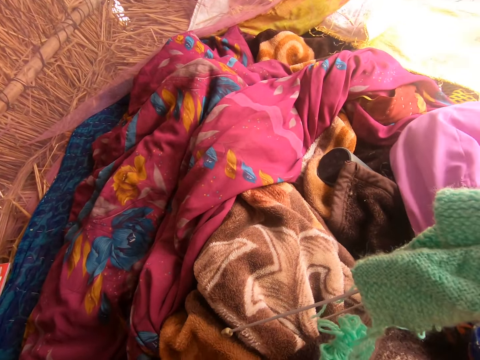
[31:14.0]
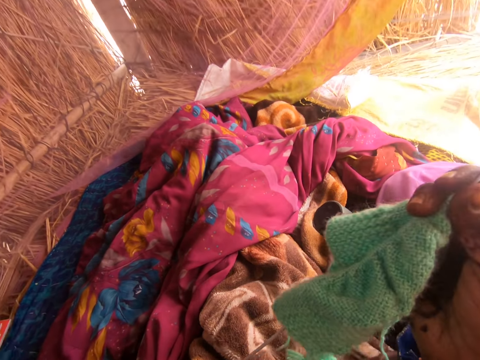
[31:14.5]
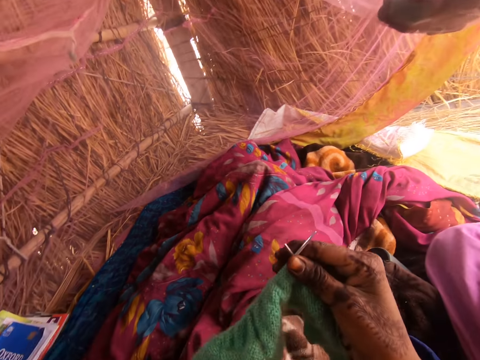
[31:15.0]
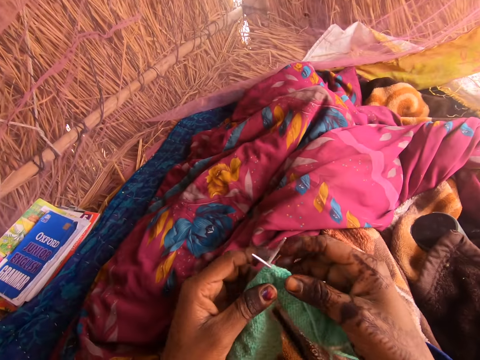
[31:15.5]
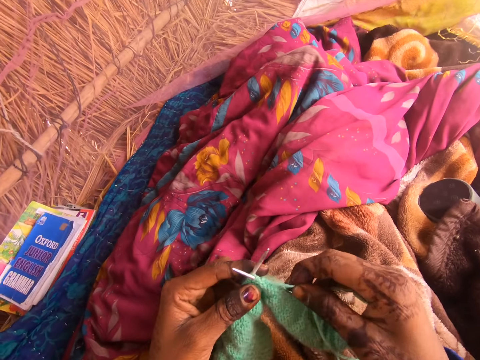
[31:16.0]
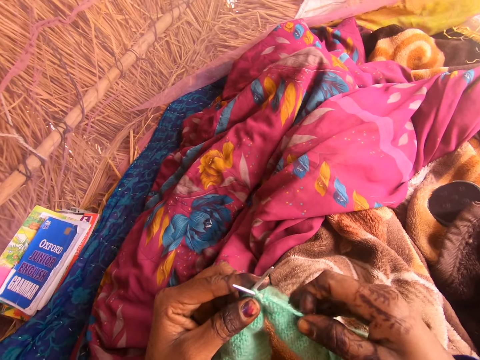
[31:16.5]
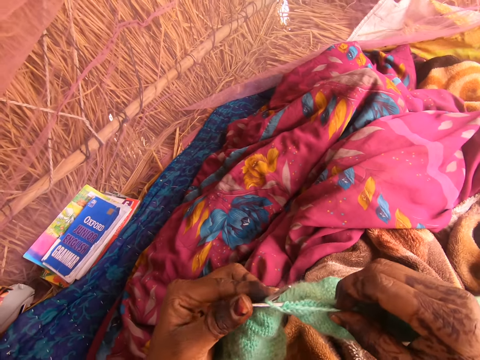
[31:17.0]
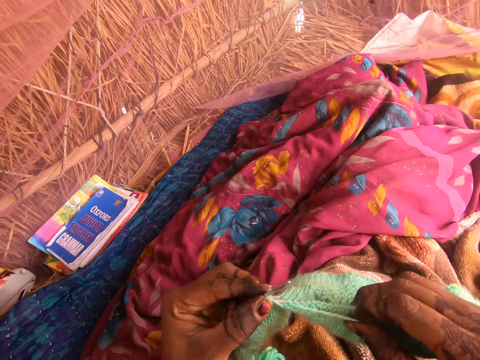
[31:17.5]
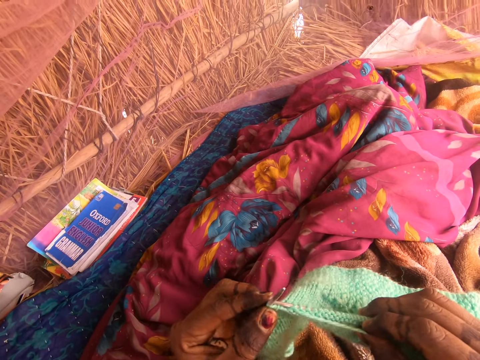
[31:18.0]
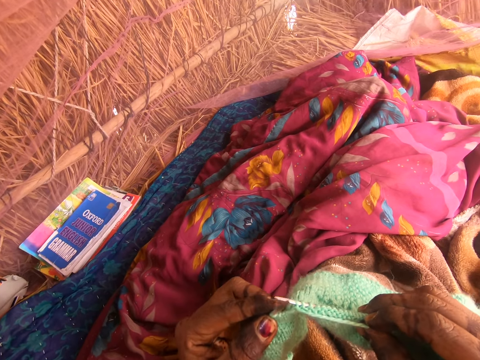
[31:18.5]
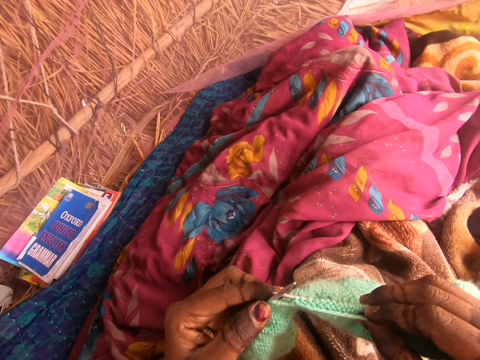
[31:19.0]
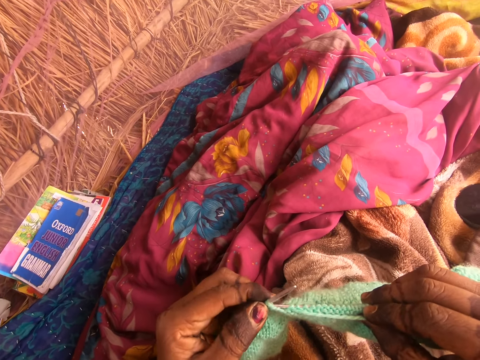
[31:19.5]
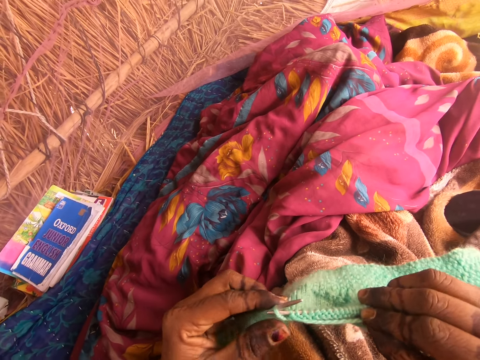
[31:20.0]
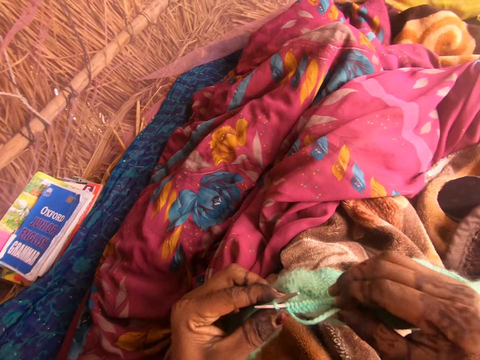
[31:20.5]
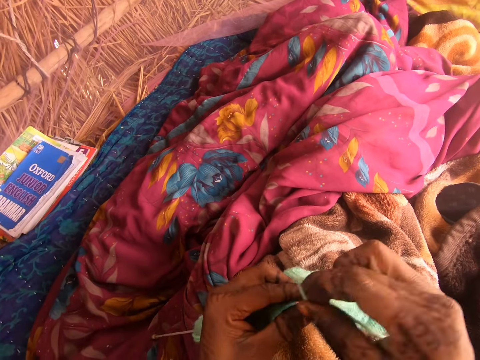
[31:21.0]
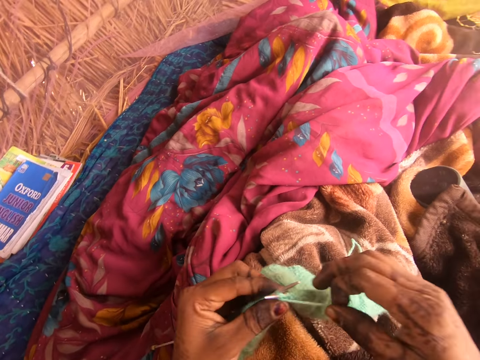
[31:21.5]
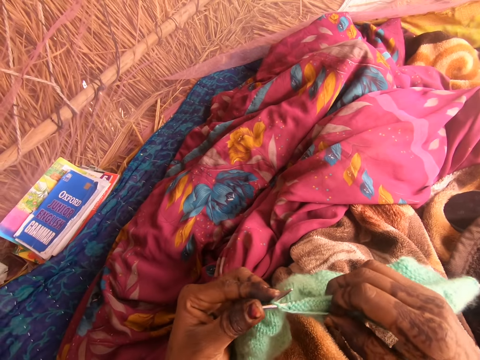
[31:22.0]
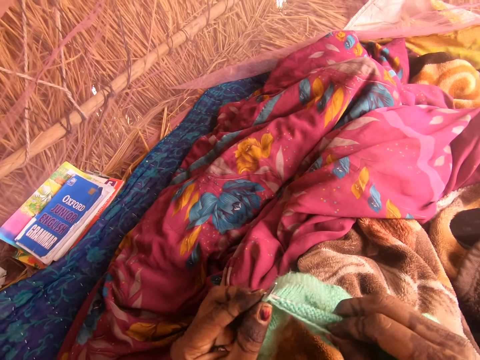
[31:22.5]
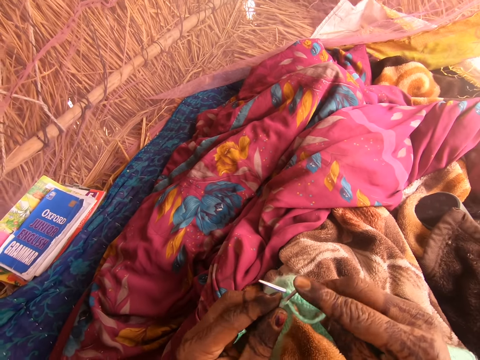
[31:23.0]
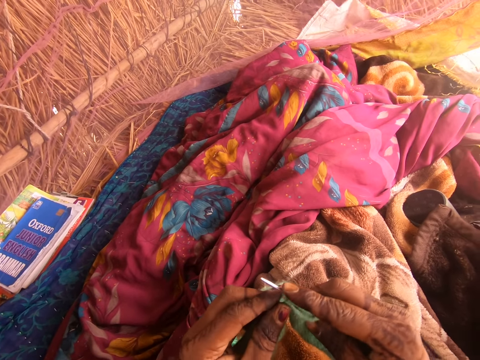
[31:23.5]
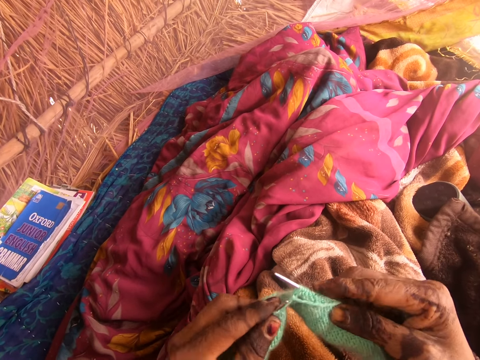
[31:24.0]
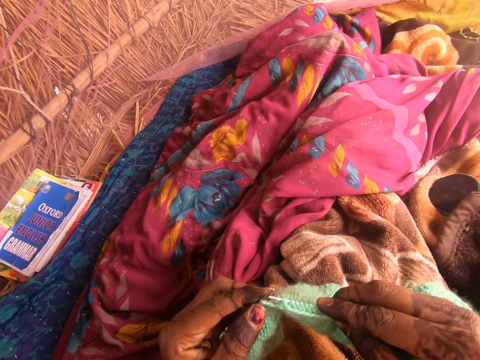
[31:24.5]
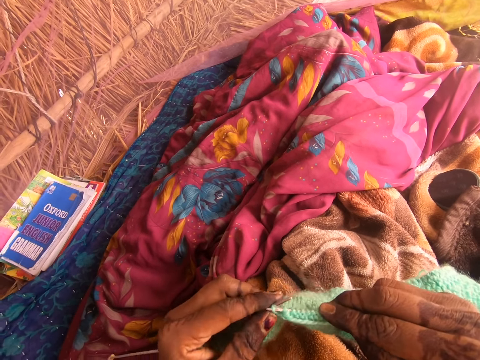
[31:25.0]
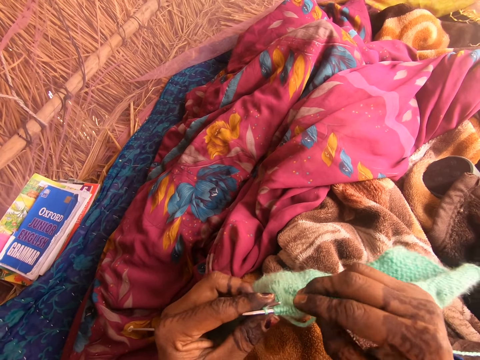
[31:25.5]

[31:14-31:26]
The camera wearer knits the fabric with the knitting needle.

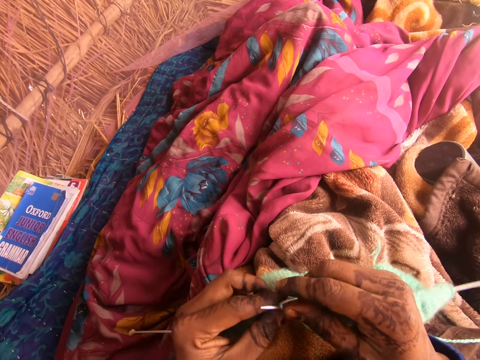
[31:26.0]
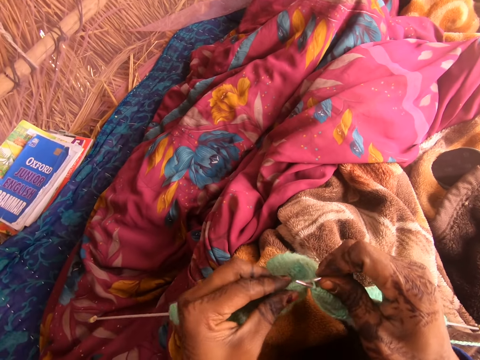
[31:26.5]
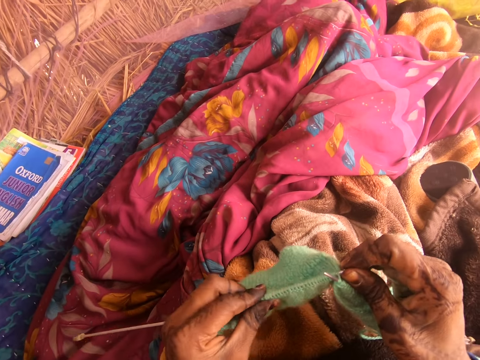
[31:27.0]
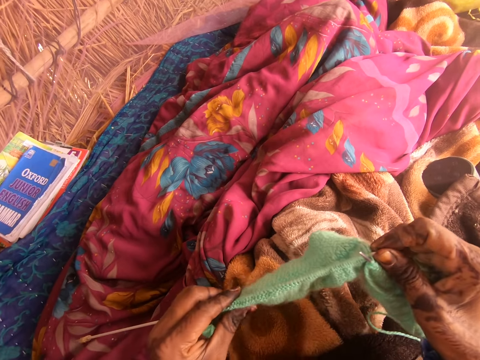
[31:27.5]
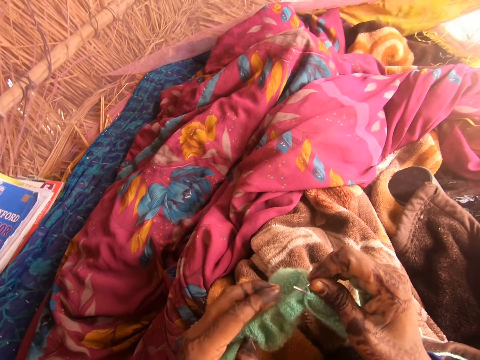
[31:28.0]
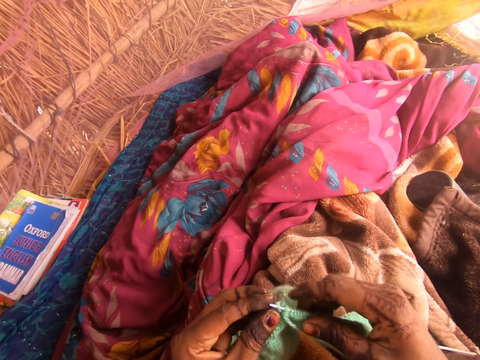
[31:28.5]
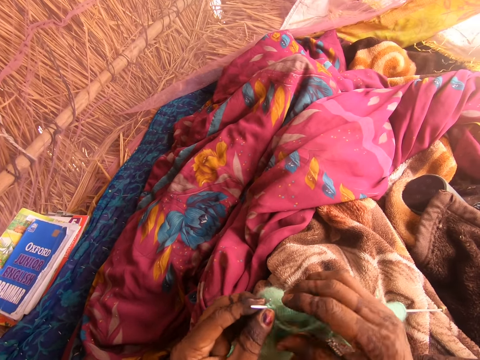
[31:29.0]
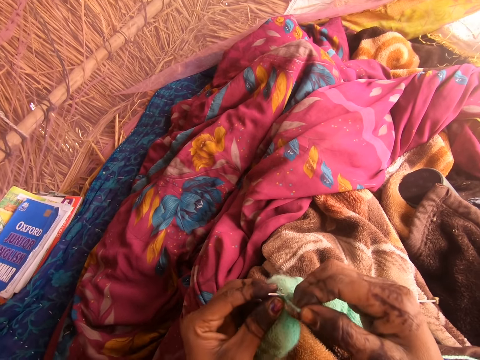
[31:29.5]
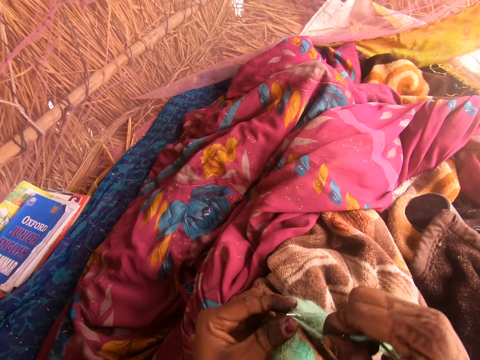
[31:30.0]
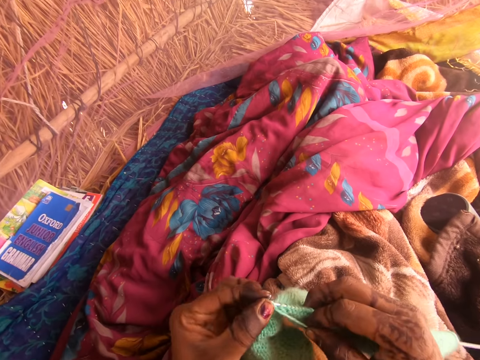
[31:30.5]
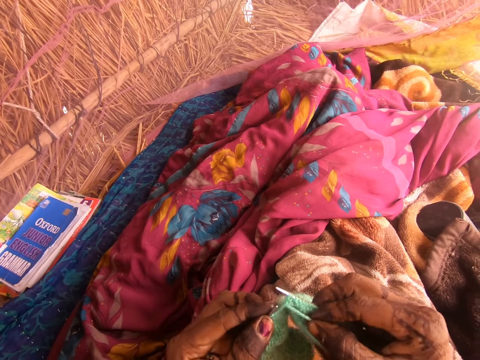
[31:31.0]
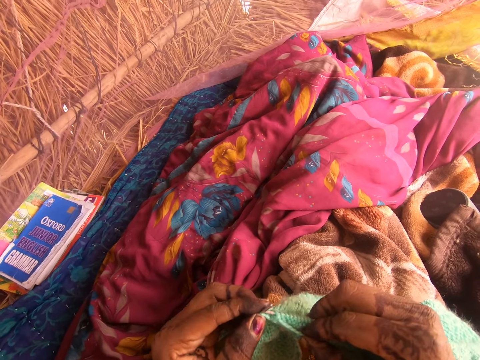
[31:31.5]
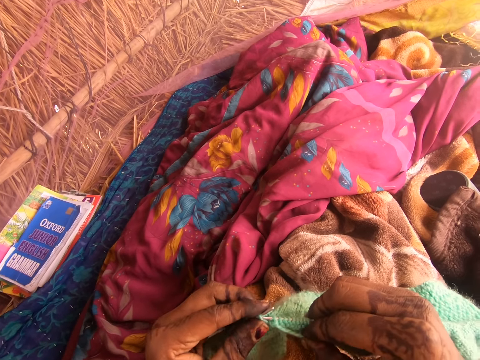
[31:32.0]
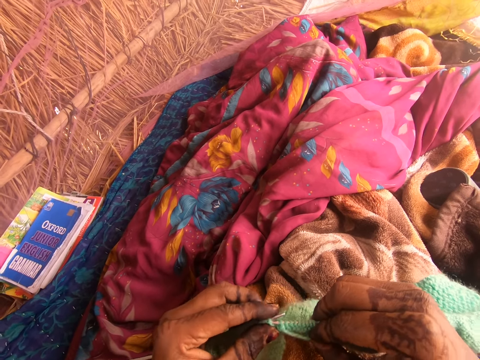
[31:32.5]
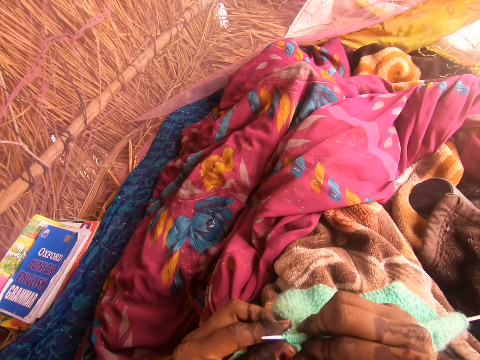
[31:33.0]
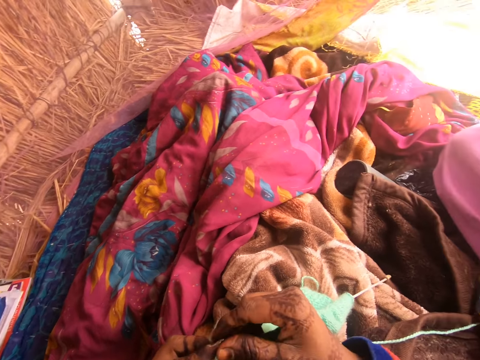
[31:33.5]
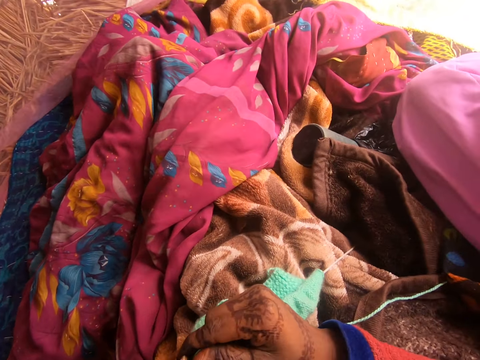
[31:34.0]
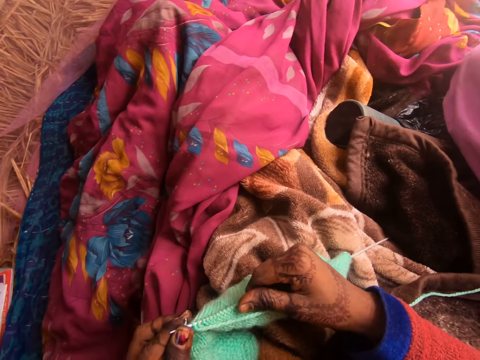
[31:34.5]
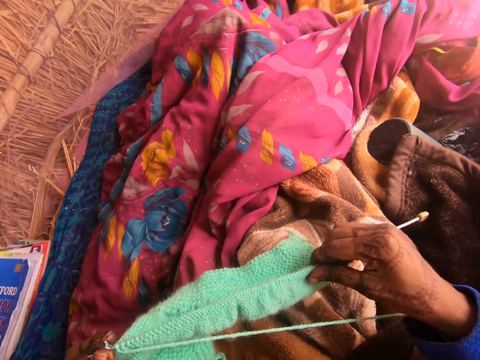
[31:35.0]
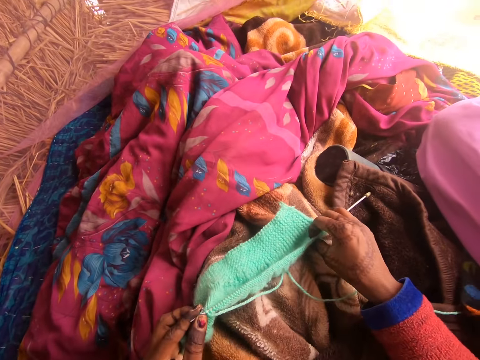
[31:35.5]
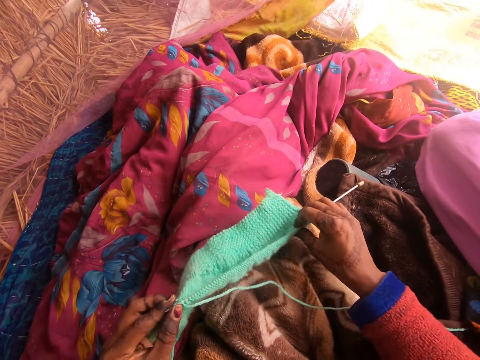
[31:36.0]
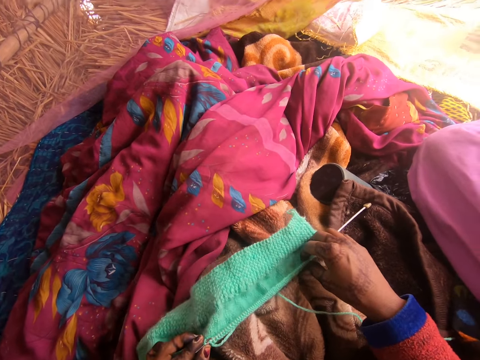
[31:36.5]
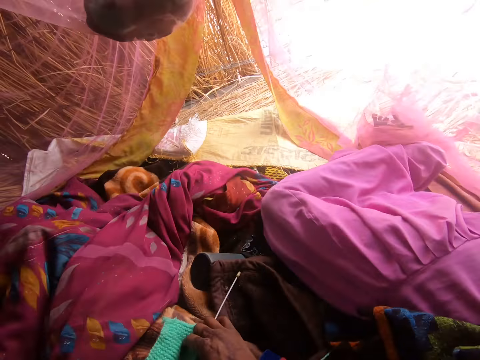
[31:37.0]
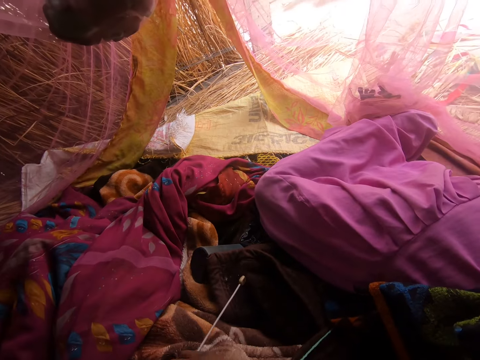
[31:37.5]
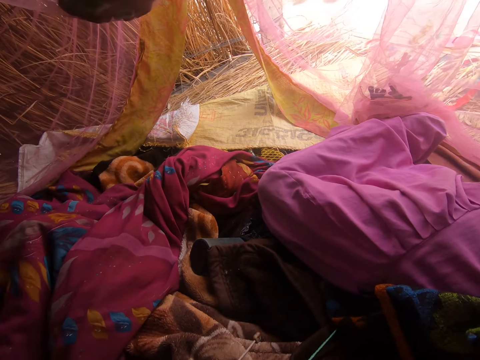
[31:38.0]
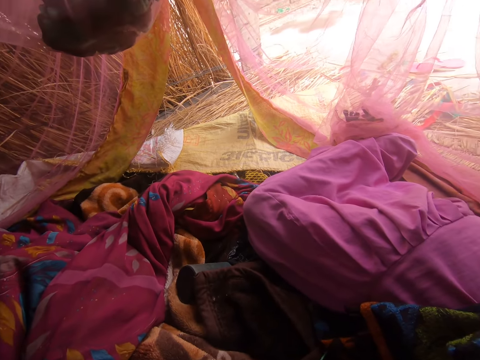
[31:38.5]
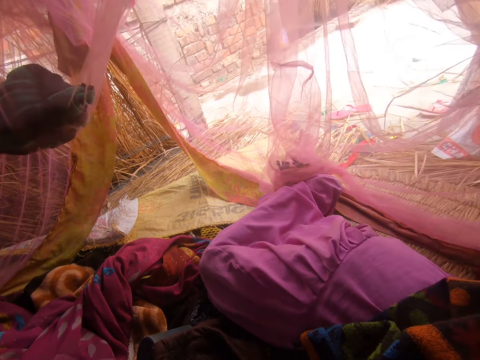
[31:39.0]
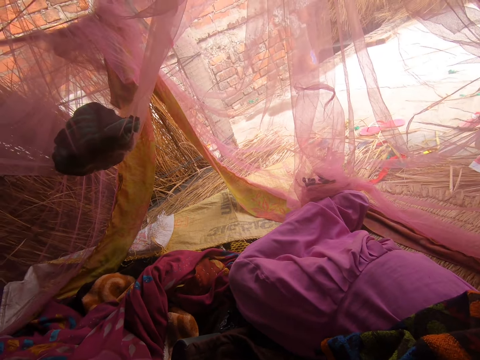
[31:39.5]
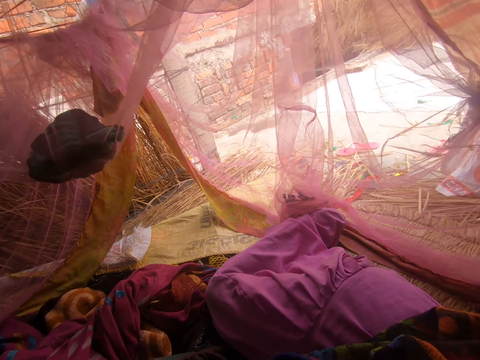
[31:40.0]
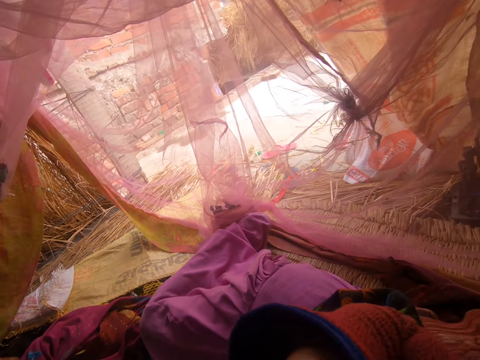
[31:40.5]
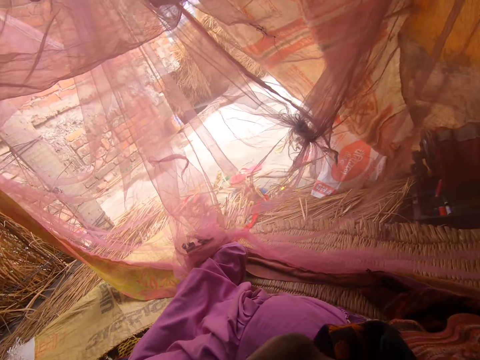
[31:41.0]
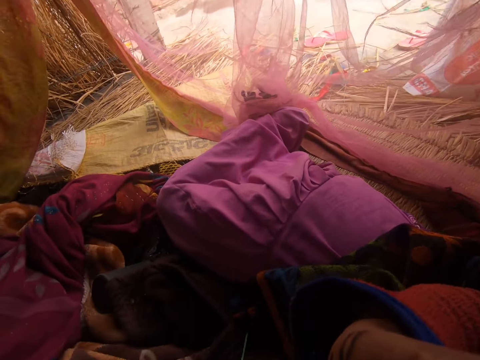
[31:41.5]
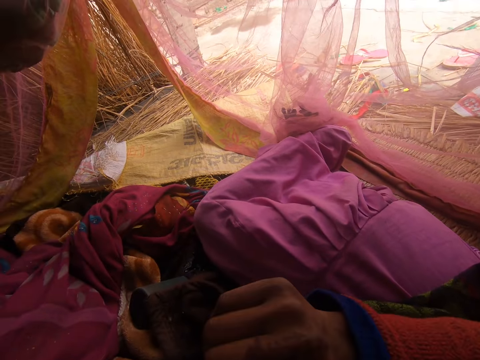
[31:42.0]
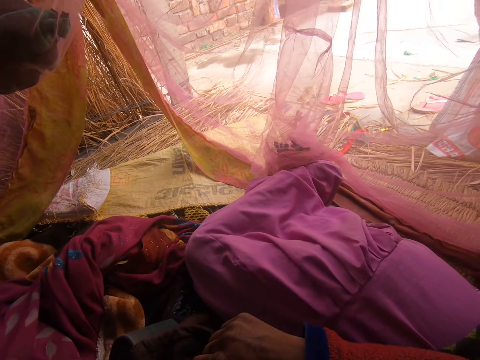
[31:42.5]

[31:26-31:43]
The camera wearer converses. She adjusts the fabric. She places the fabric on her leg. She moves her body. She talks with a person in the background.
